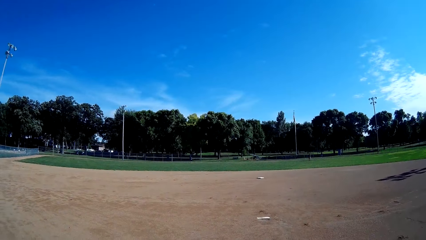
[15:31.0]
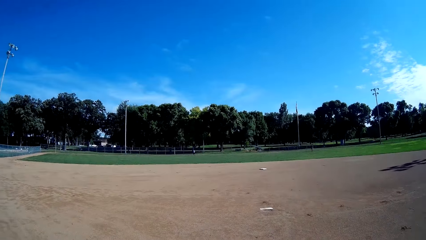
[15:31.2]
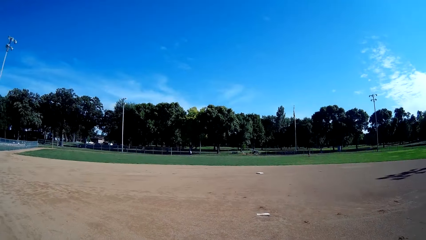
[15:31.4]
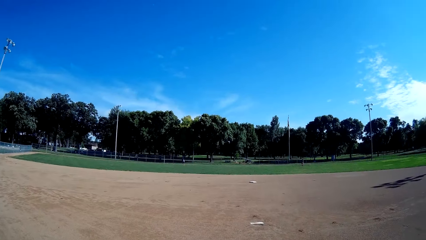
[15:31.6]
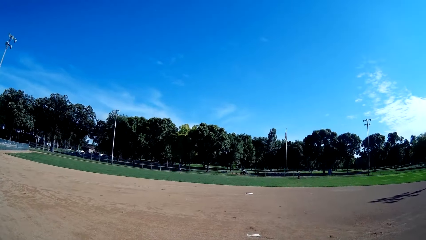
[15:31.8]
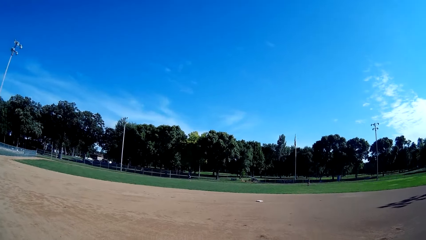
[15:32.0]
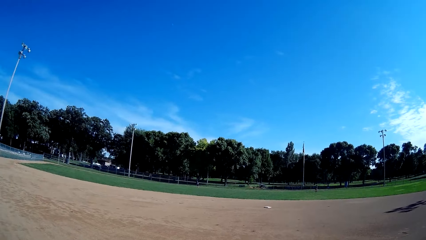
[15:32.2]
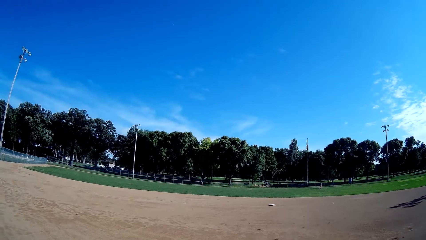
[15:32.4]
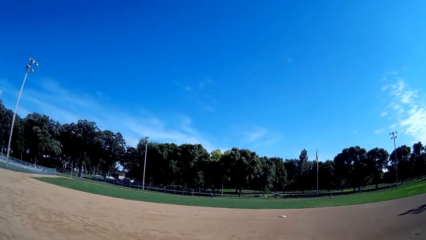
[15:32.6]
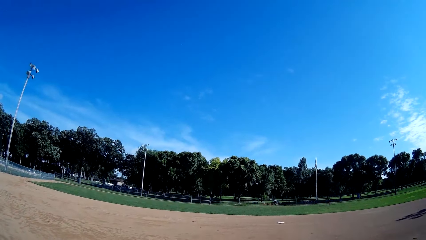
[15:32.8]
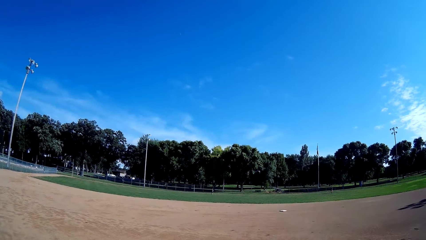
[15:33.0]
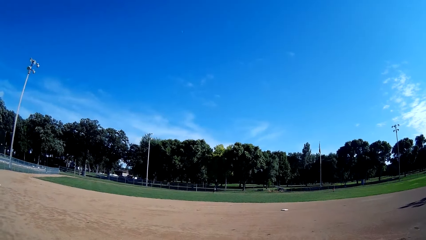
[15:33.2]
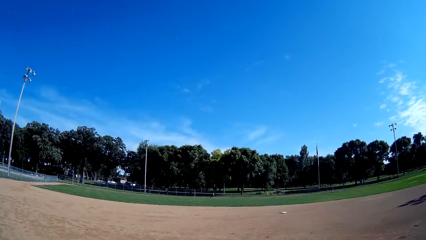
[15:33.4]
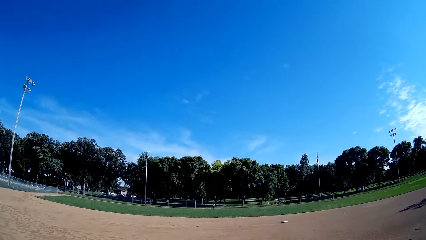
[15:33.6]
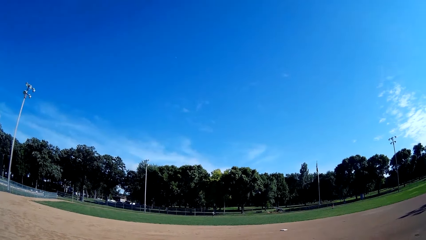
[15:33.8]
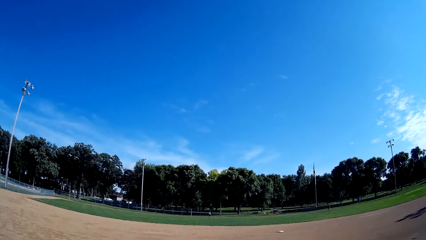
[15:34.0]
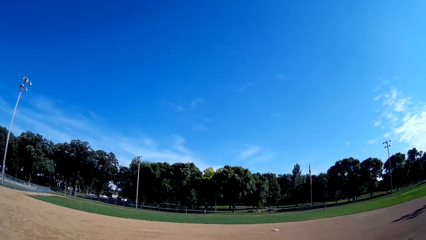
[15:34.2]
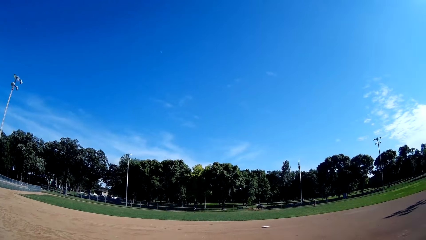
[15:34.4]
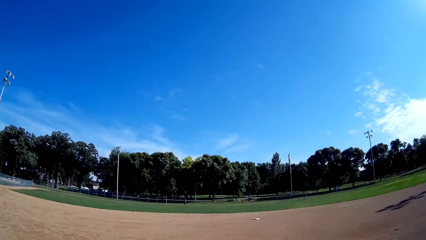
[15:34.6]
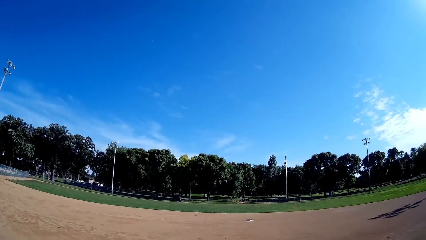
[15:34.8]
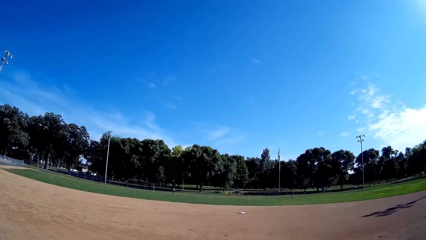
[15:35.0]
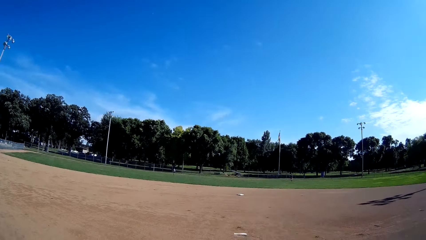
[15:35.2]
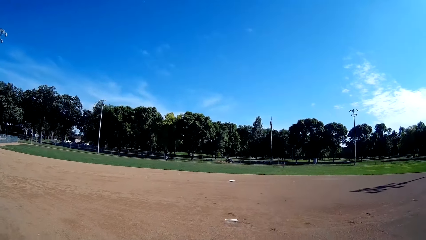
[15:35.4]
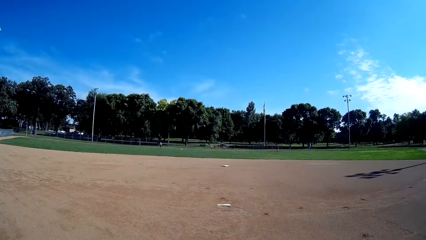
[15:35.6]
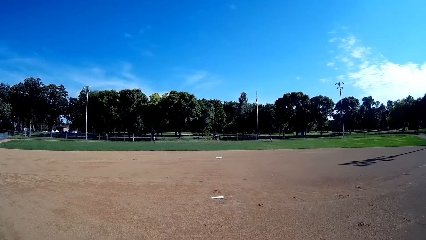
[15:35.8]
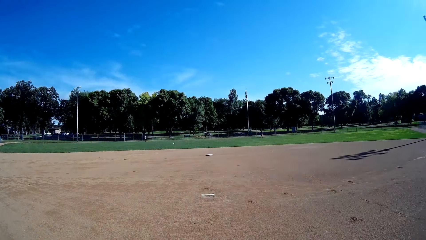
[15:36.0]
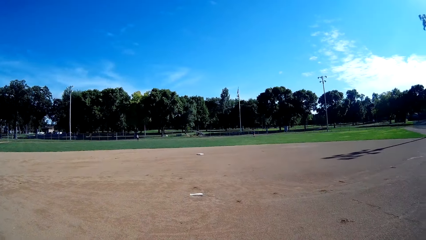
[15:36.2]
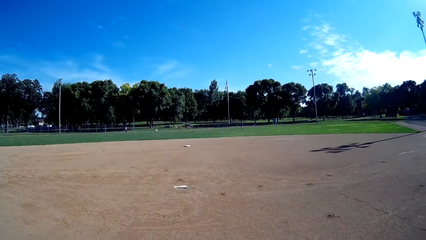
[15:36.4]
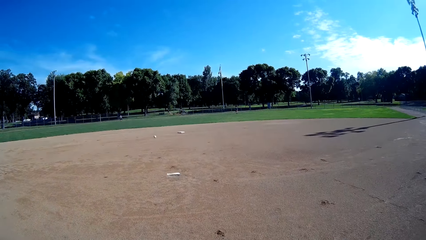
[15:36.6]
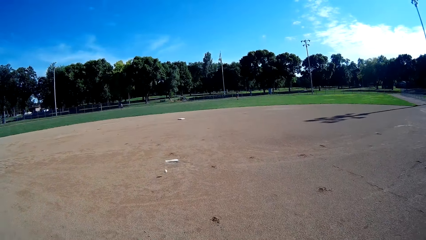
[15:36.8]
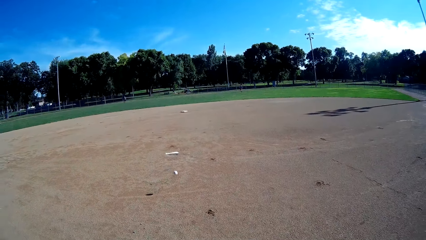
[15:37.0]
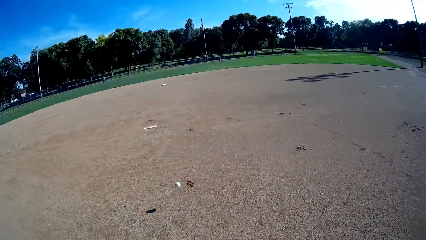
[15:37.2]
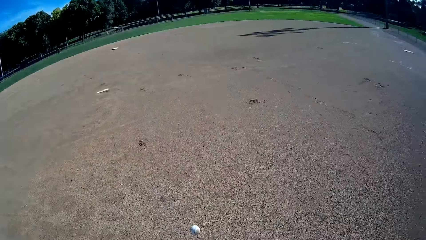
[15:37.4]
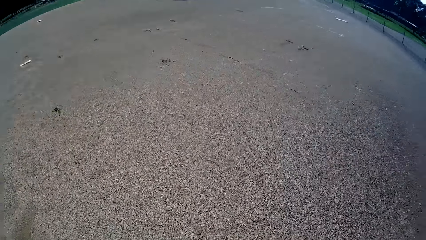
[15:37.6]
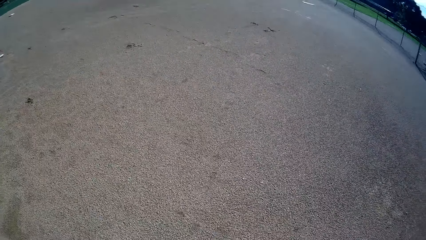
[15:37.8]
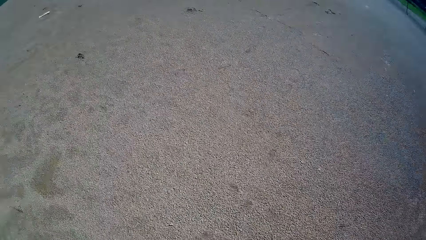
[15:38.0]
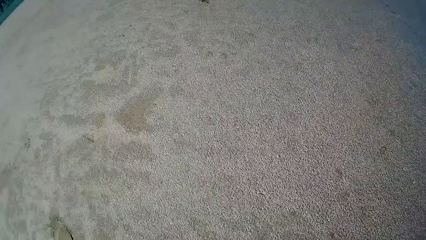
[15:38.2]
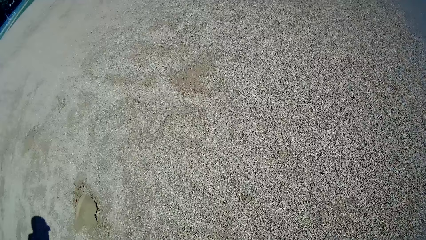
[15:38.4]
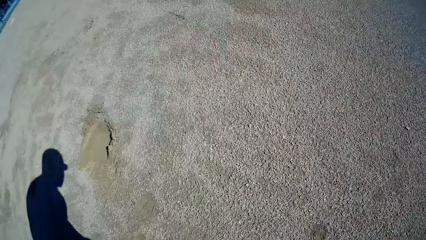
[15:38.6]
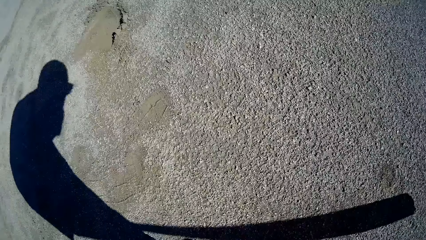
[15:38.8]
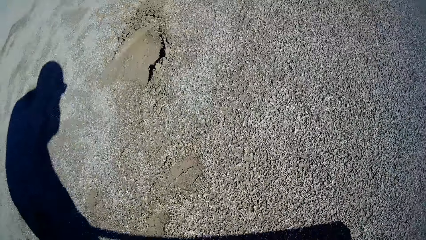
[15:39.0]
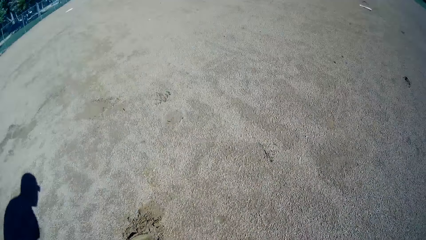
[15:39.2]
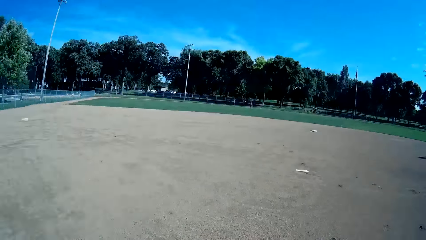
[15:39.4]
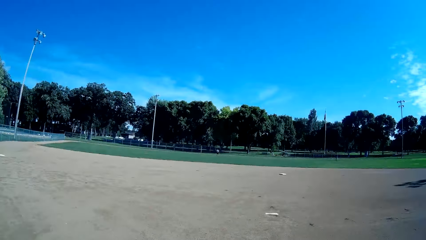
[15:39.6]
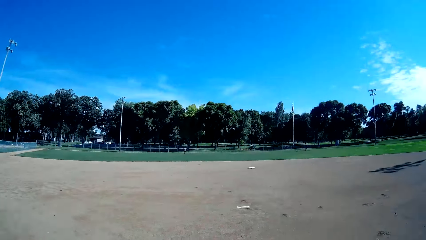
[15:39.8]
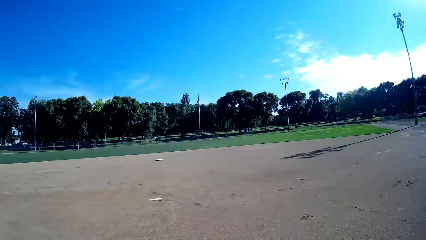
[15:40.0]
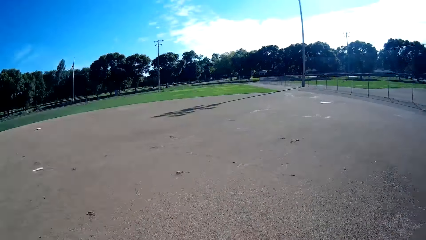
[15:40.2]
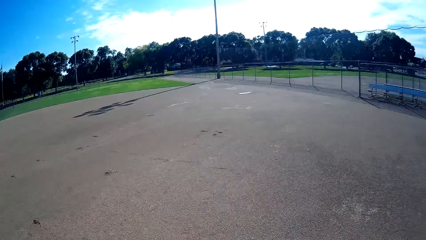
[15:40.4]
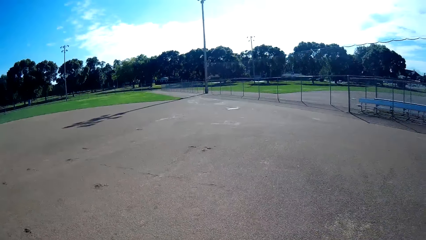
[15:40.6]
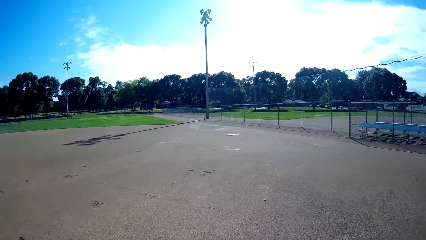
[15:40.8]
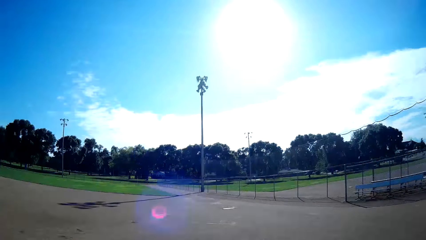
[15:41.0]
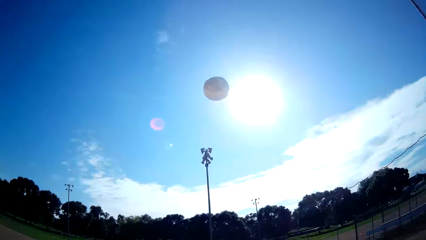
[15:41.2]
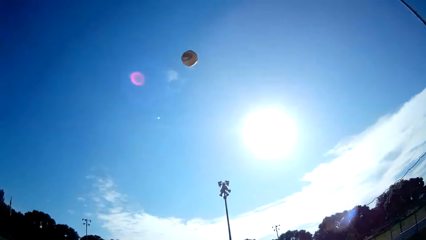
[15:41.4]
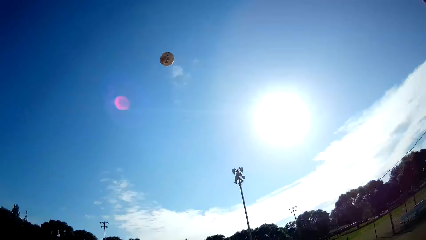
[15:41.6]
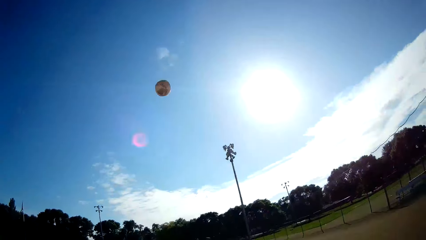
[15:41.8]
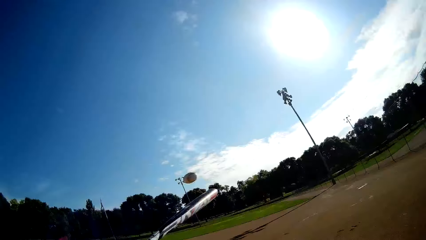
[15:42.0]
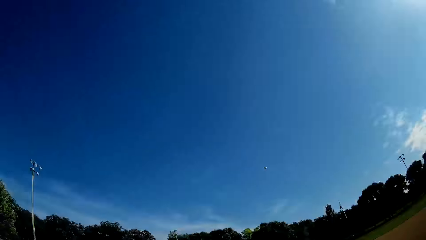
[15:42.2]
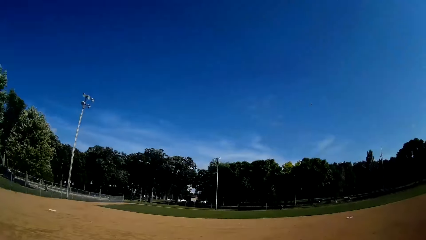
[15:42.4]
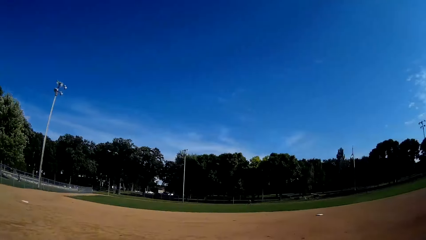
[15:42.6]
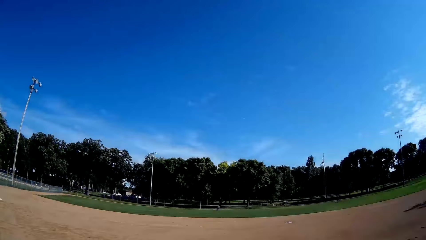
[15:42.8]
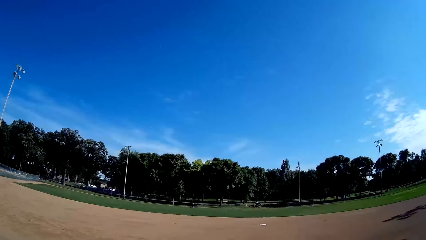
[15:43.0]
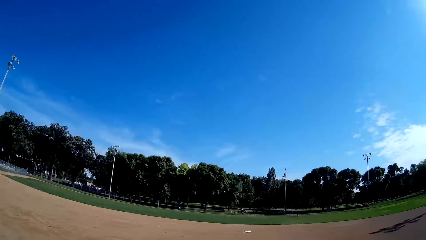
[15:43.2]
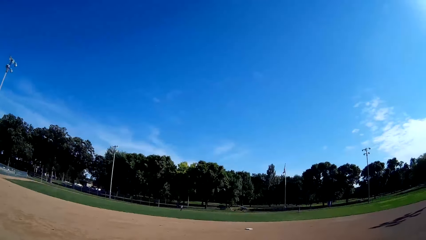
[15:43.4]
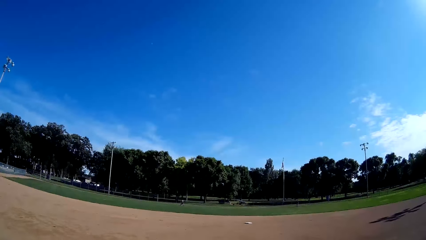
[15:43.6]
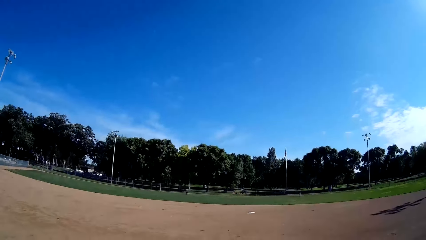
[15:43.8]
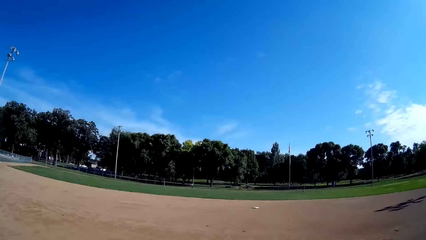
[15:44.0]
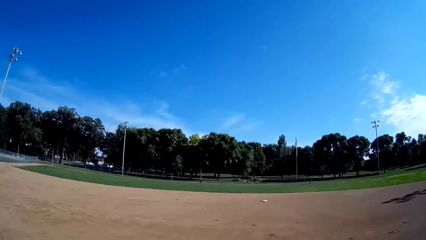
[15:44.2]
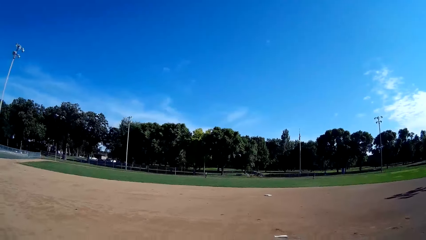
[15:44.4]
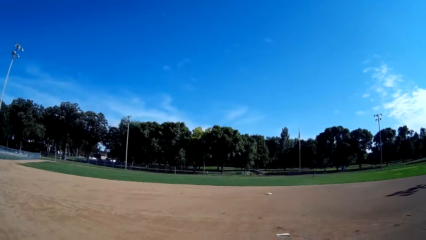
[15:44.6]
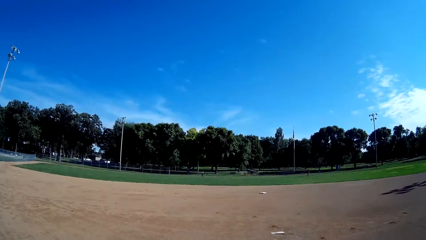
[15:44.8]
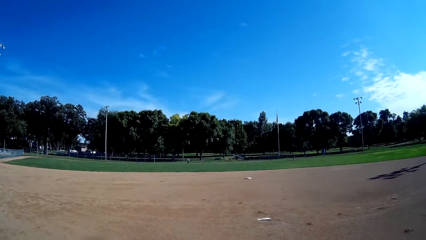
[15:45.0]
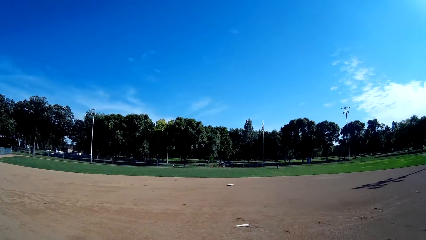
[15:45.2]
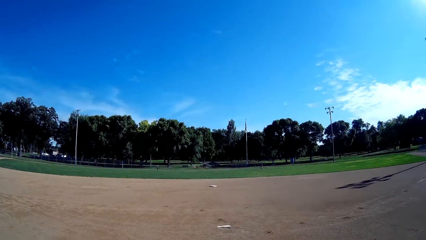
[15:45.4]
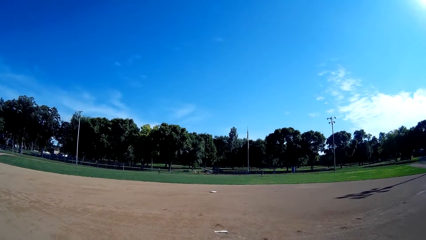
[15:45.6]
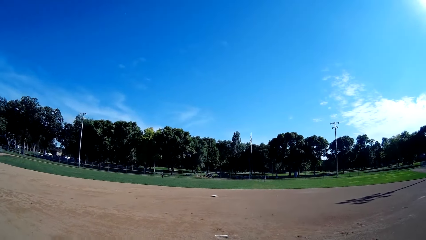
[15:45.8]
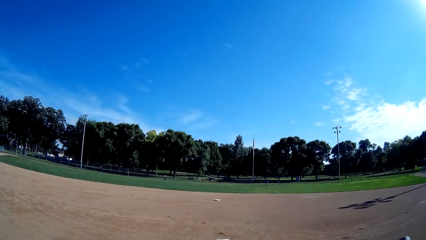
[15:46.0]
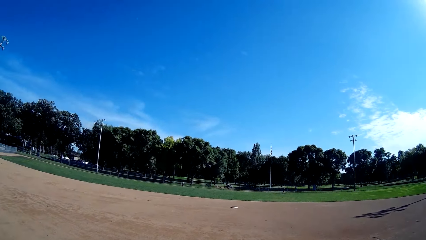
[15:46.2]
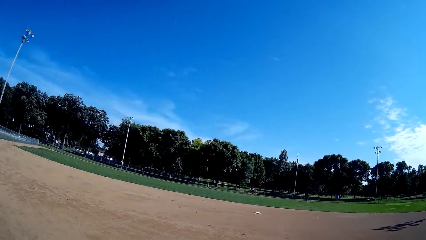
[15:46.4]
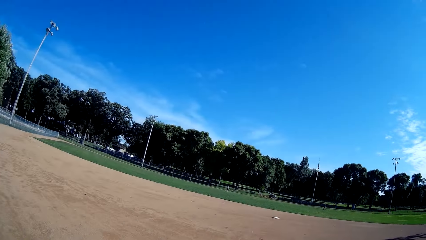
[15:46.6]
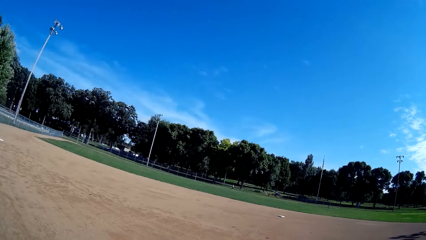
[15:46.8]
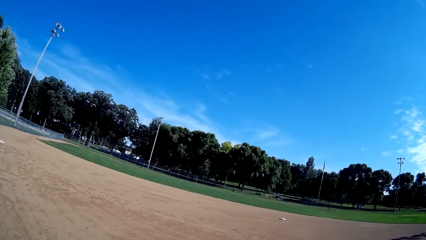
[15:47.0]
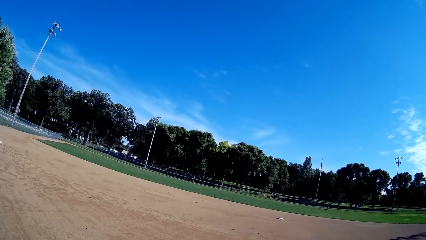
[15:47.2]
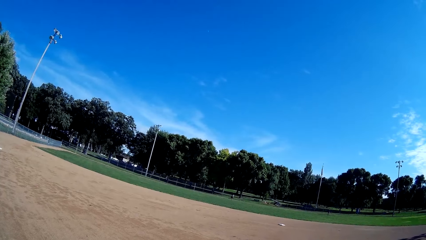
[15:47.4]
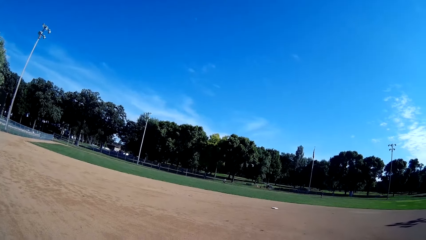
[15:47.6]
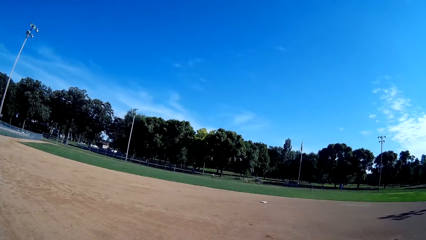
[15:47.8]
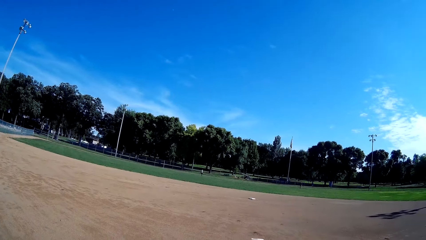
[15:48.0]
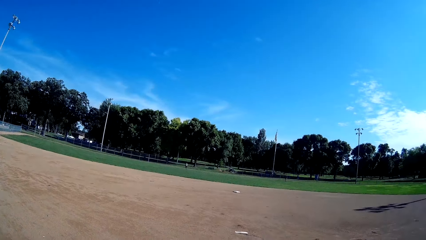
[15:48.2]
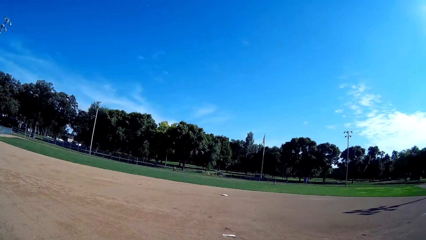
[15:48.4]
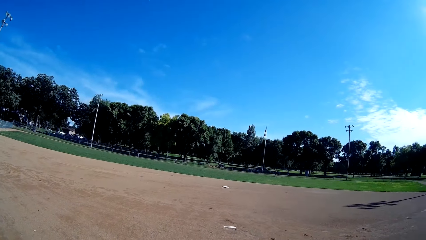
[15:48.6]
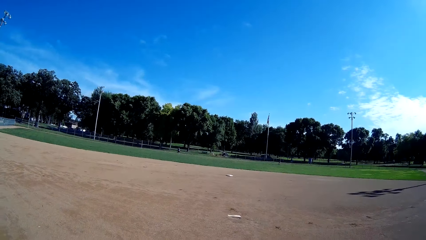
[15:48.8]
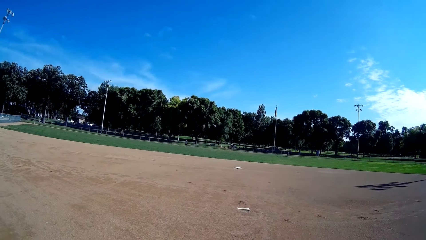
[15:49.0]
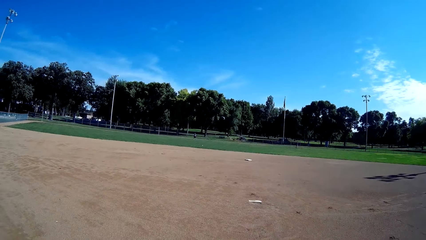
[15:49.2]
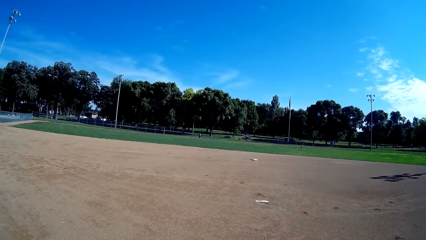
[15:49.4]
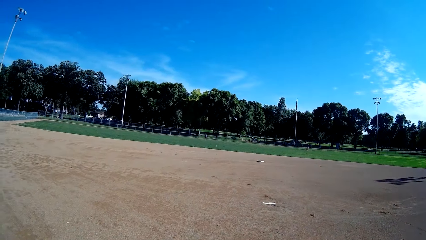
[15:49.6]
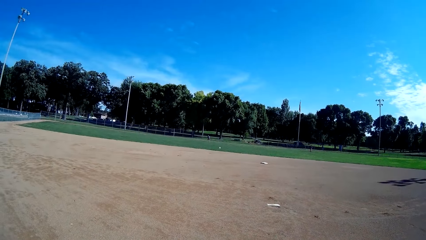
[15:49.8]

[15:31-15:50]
The man throws a baseball to the camera wearer. The camera wearer picks the ball from the ground. They throw the ball up. They hit the ball using a cricket bat towards the man. The man throws the ball.
